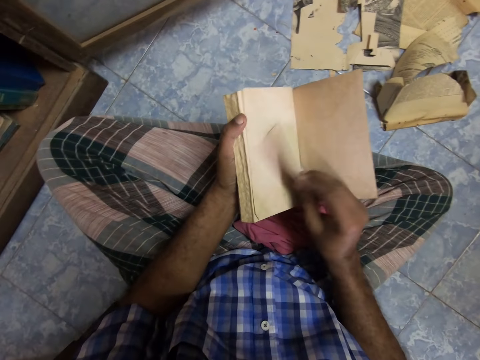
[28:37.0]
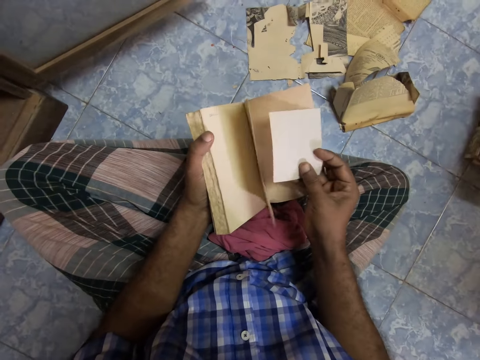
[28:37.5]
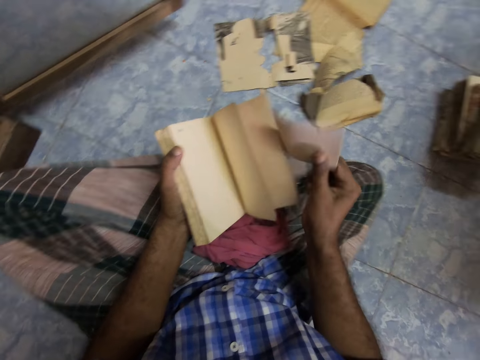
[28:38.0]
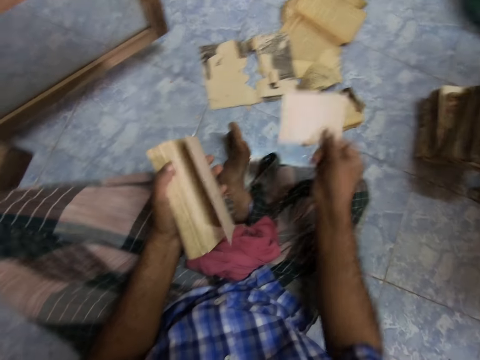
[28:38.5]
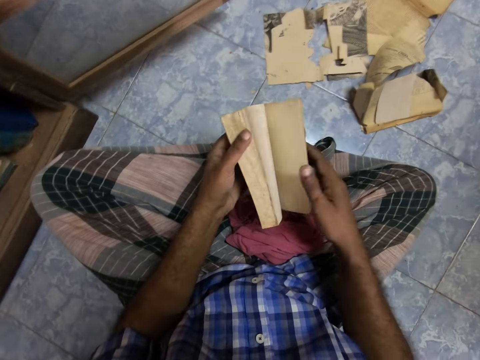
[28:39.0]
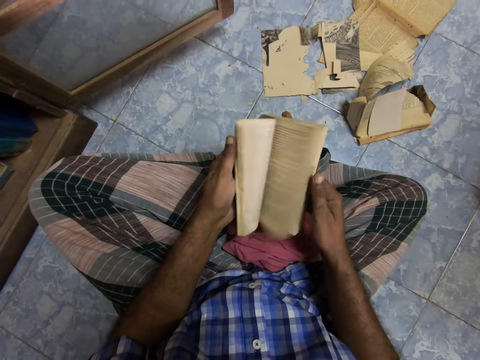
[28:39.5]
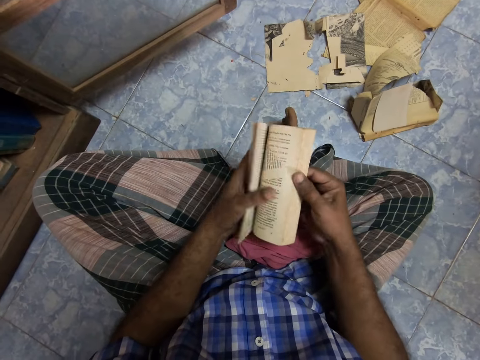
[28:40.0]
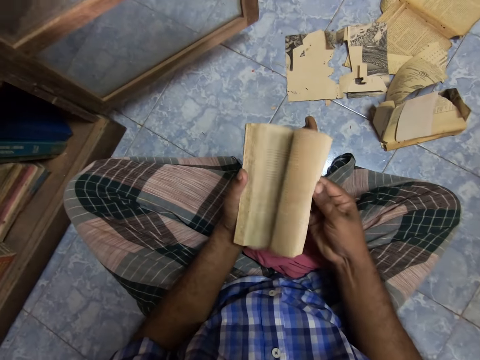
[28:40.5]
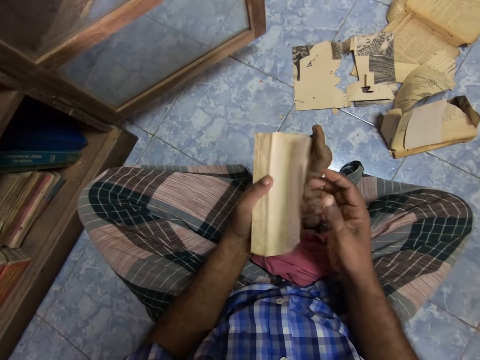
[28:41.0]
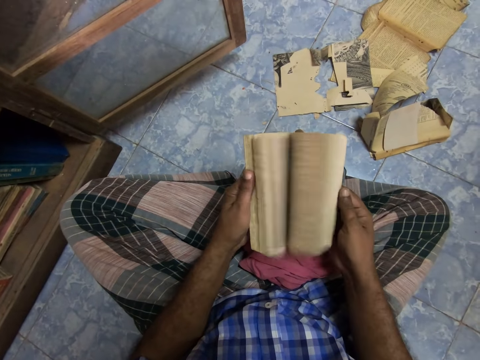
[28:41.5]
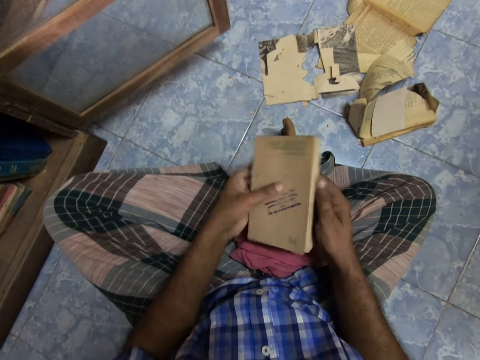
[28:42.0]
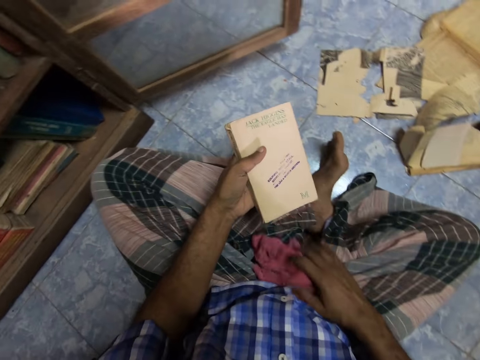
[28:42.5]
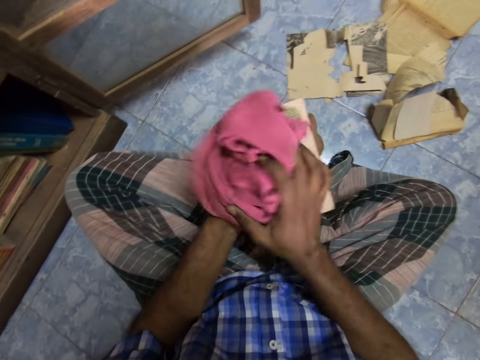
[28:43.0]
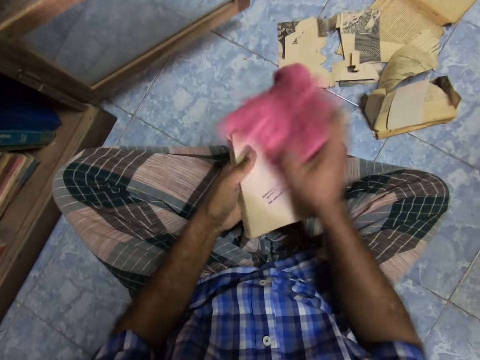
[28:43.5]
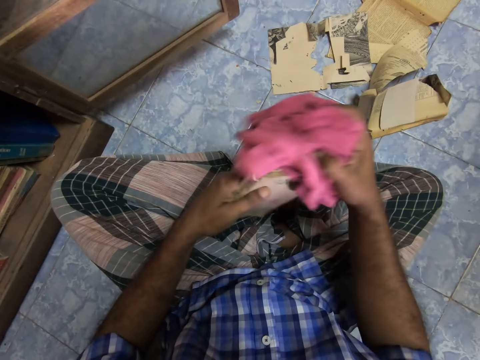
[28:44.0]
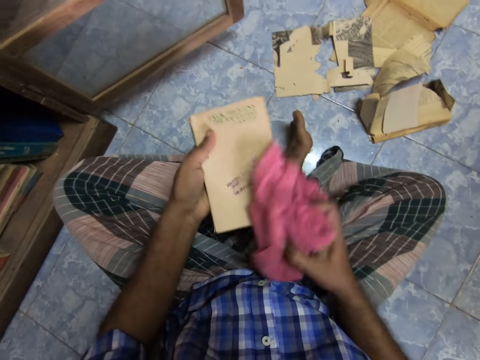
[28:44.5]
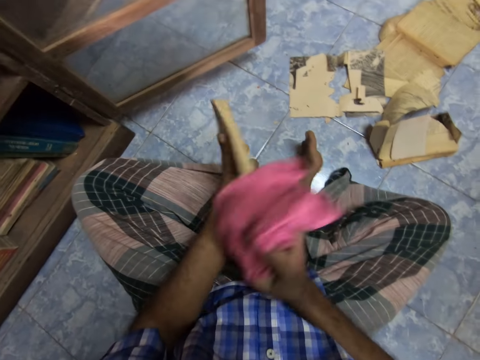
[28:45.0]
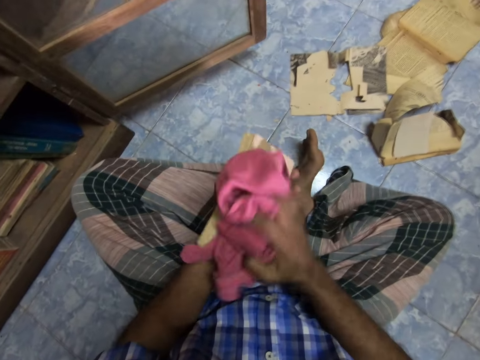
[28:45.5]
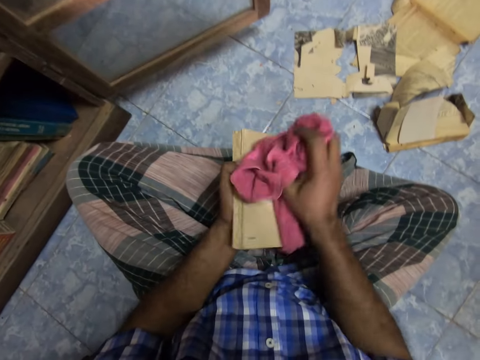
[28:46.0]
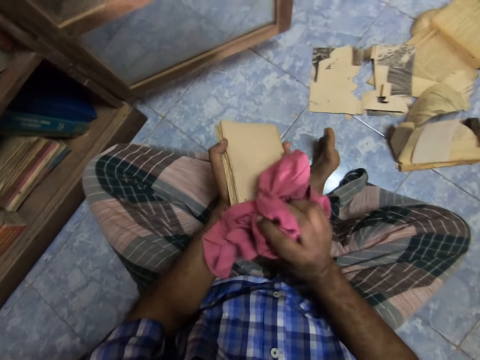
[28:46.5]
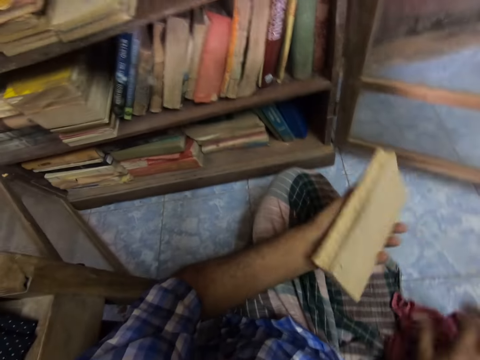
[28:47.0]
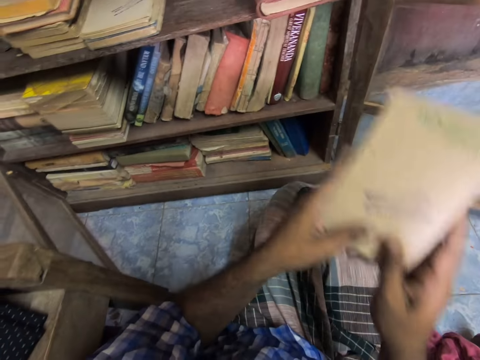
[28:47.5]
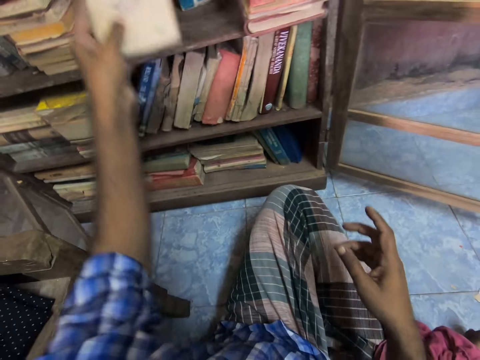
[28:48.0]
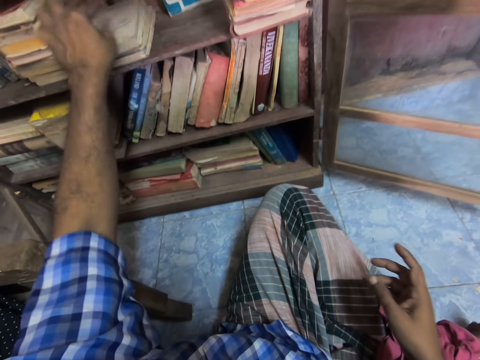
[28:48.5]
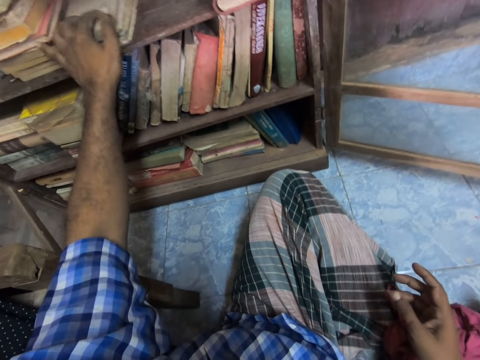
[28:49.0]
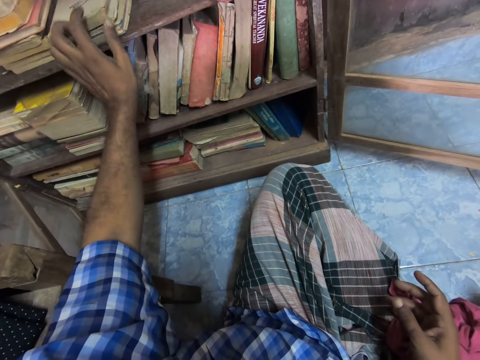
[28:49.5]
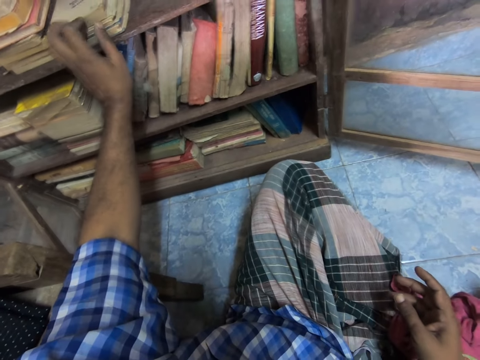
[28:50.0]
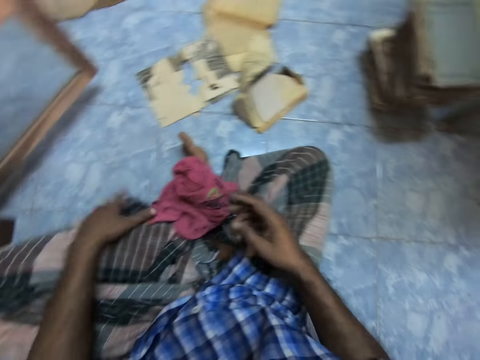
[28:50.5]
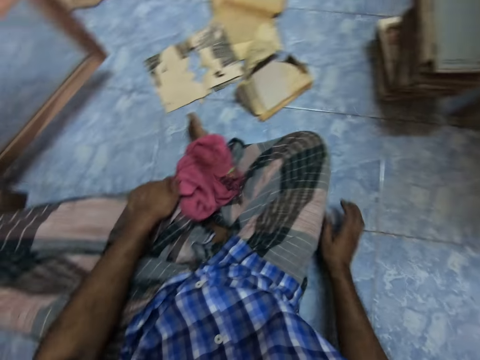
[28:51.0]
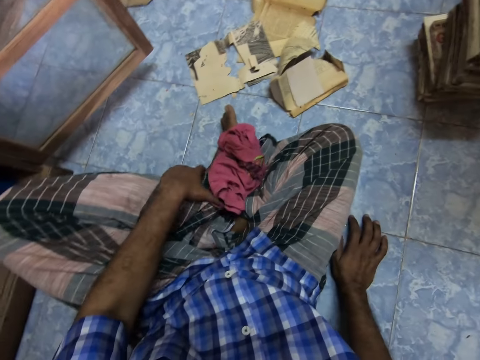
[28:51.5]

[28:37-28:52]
The camera wearer stares at the paper. They remove something from the book, drop the paper on the floor, and open the pages. They pick up the rag and wipe the book. They place the book on the shelf and drop the rag.

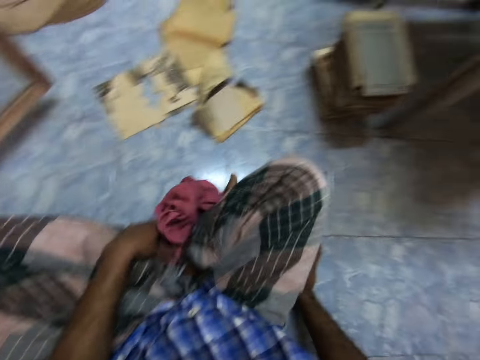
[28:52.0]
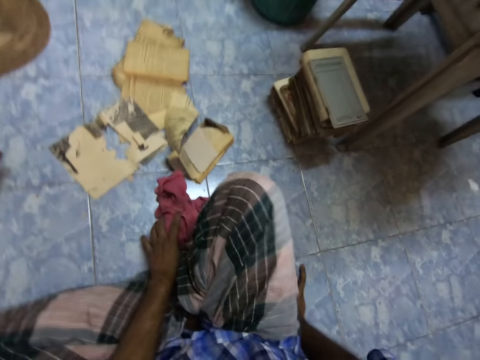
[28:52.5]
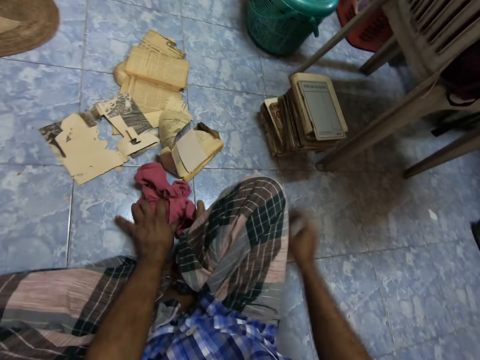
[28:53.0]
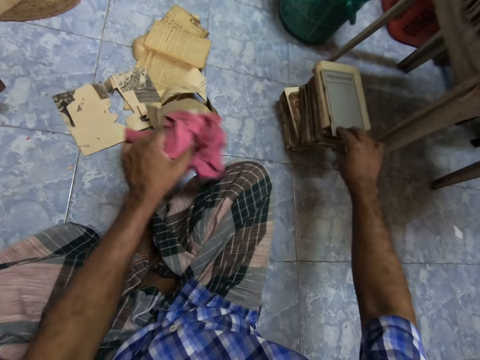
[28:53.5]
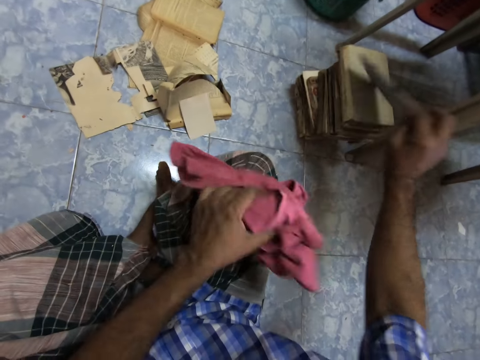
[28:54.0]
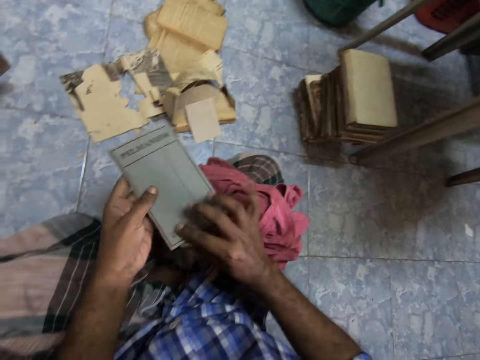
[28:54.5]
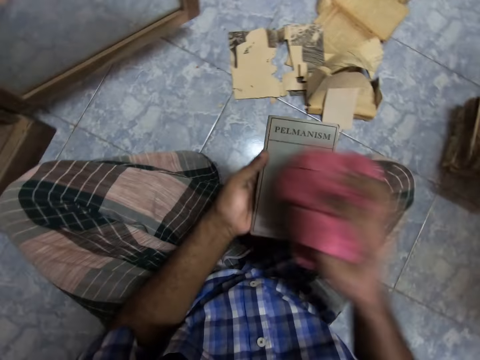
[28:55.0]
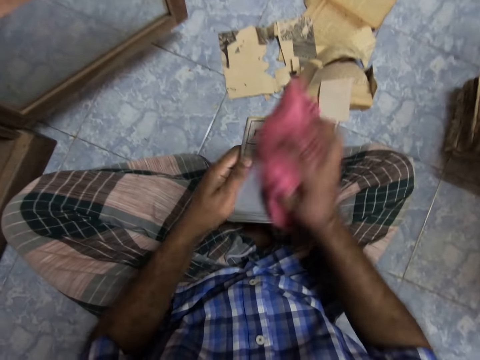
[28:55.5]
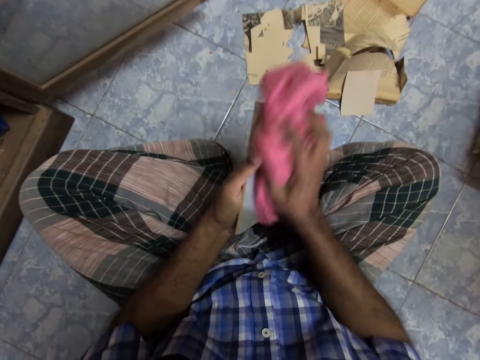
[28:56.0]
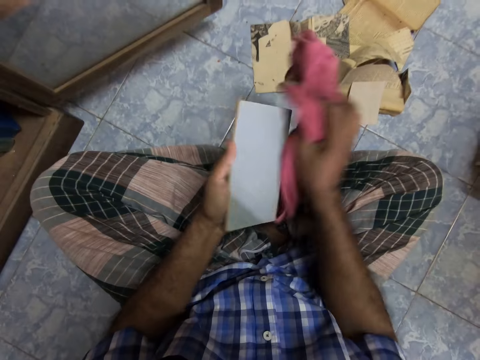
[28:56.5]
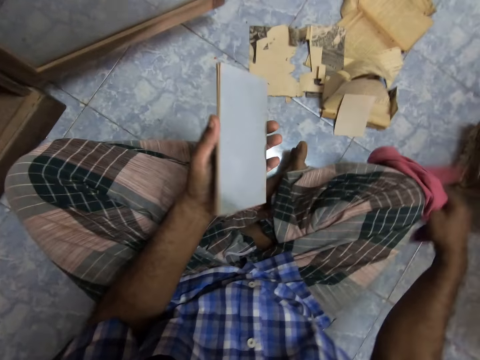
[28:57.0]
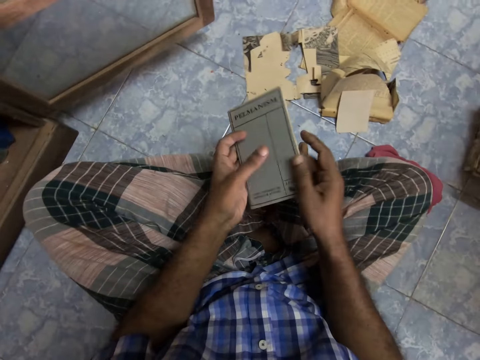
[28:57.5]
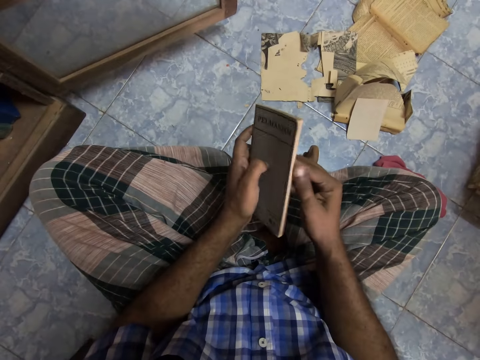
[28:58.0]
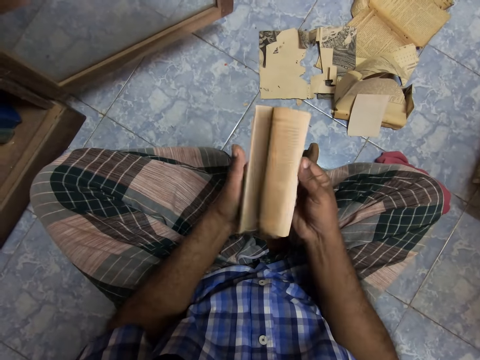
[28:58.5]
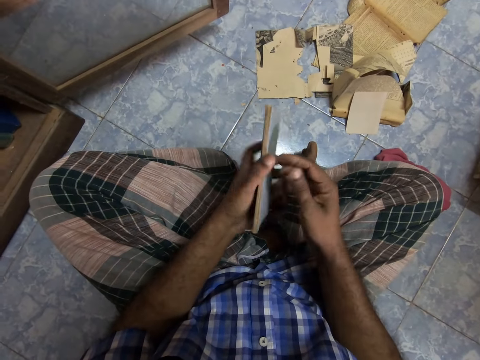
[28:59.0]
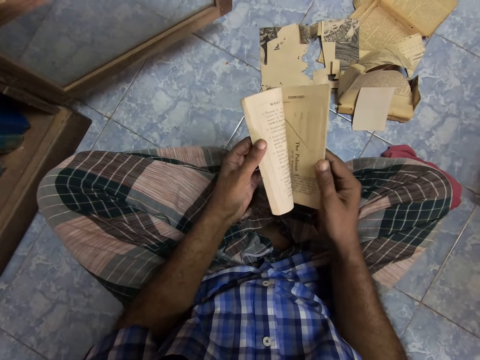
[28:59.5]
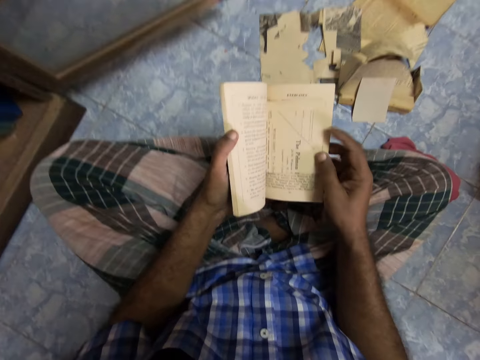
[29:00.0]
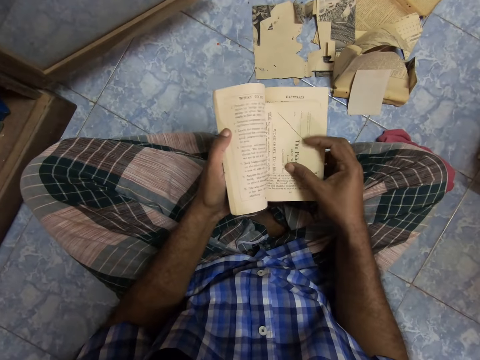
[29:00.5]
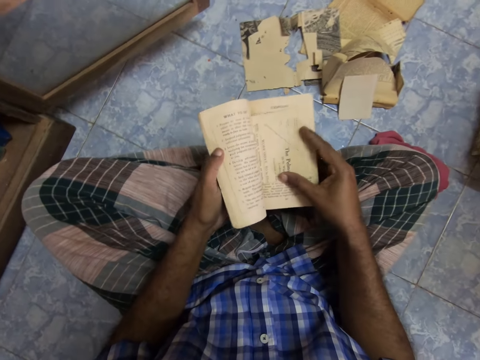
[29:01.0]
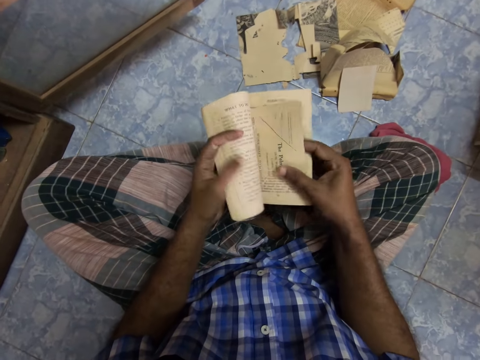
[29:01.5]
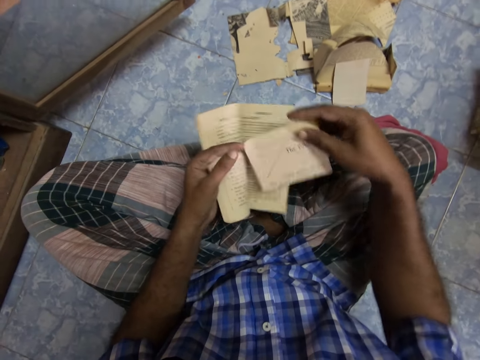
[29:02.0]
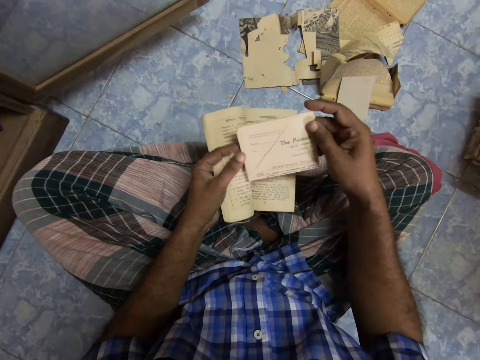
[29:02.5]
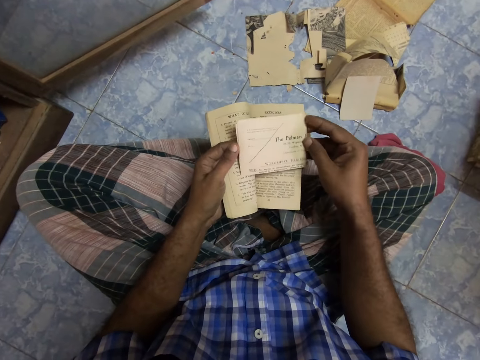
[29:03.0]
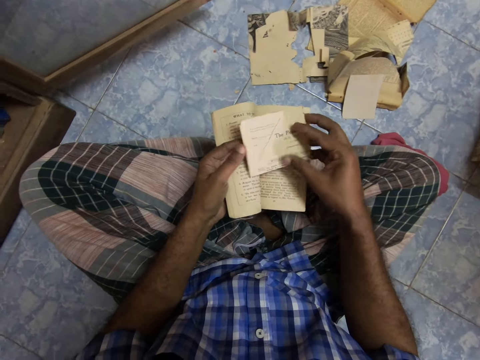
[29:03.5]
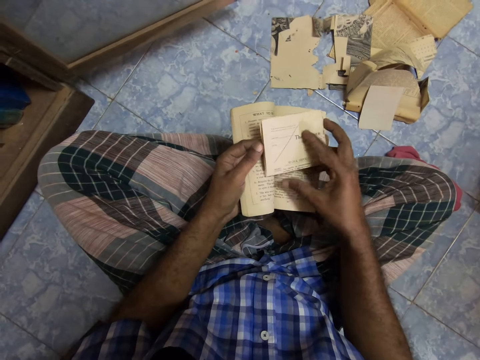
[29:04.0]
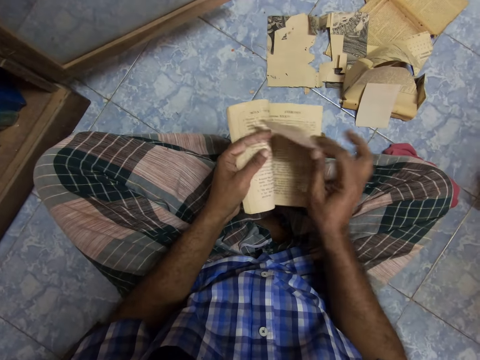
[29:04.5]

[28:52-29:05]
The camera wearer looks around. They pick up the rag, pick up the book, and place the rag on the lap. They pass the book to the left hand, pick up the rag, and wipe the book. They place the rag on the floor. They open the pages, pick up the paper, and stare at the paper.
